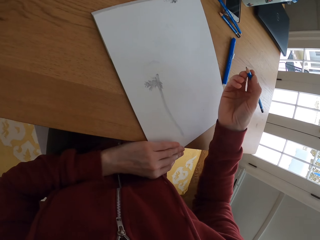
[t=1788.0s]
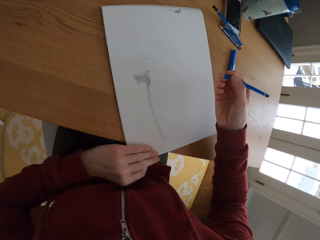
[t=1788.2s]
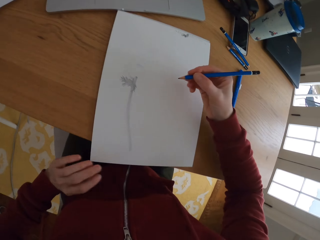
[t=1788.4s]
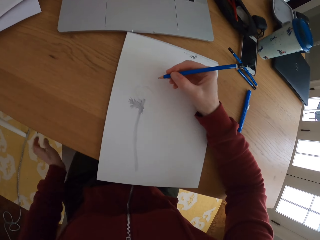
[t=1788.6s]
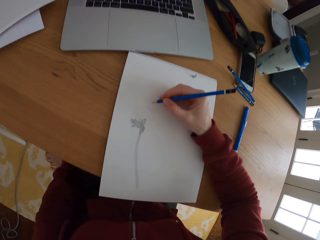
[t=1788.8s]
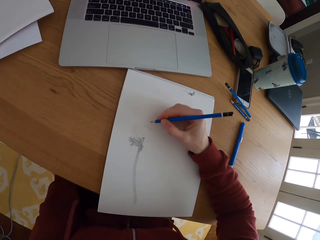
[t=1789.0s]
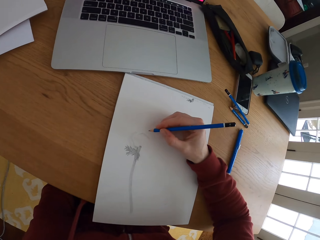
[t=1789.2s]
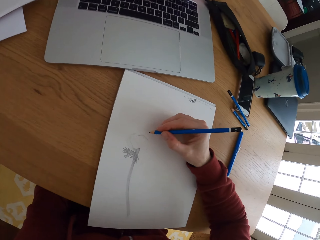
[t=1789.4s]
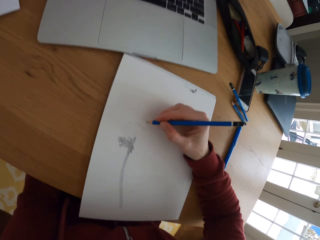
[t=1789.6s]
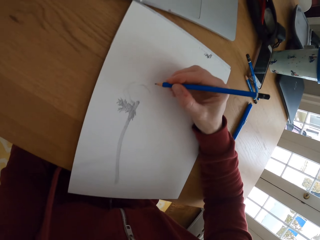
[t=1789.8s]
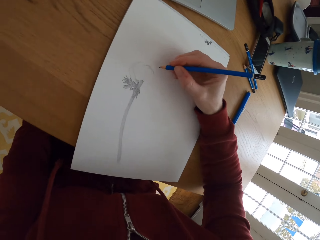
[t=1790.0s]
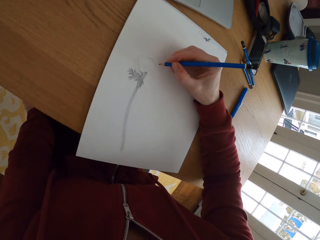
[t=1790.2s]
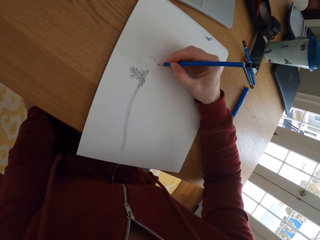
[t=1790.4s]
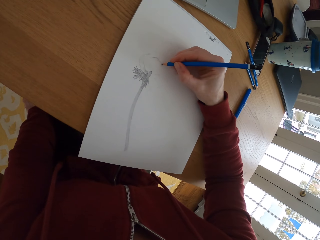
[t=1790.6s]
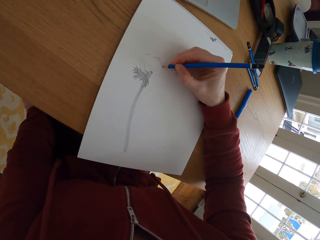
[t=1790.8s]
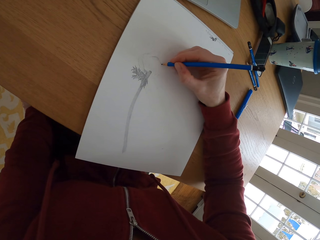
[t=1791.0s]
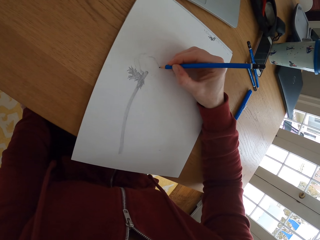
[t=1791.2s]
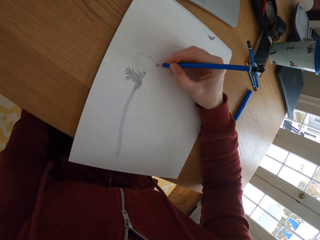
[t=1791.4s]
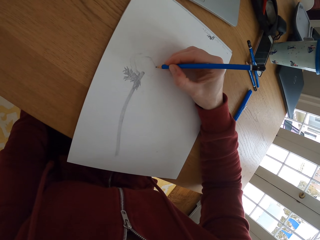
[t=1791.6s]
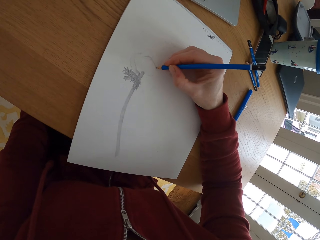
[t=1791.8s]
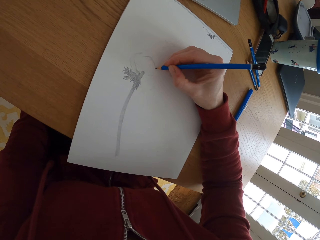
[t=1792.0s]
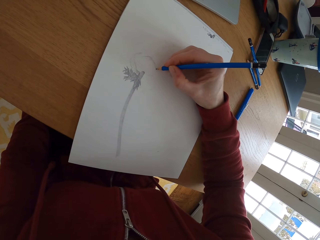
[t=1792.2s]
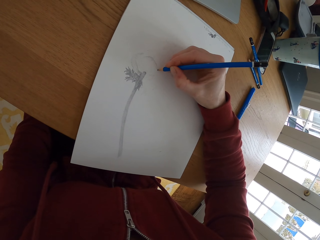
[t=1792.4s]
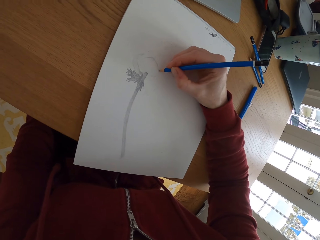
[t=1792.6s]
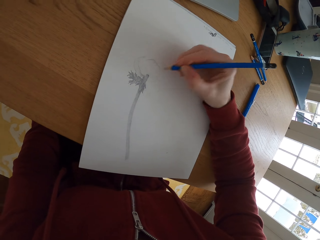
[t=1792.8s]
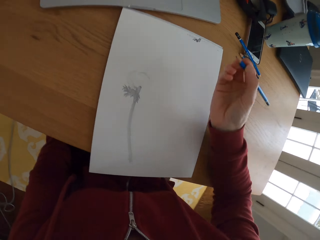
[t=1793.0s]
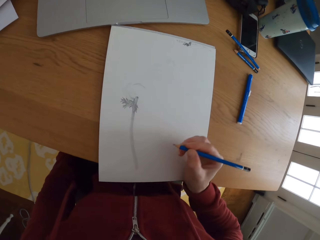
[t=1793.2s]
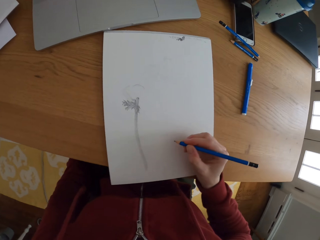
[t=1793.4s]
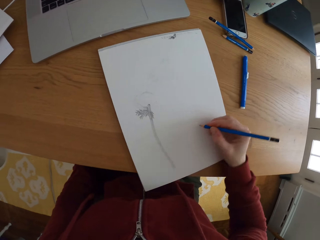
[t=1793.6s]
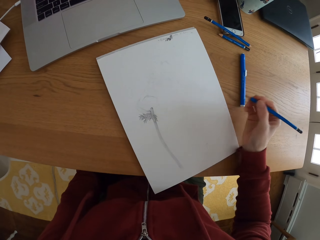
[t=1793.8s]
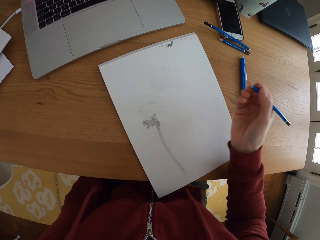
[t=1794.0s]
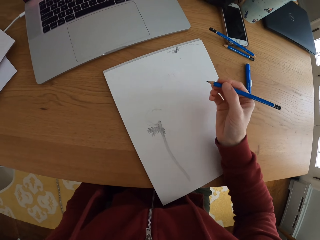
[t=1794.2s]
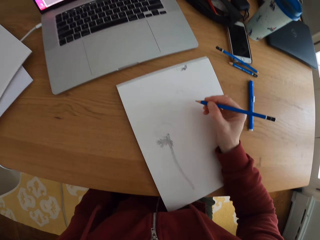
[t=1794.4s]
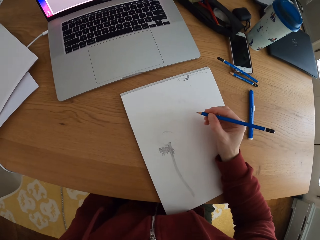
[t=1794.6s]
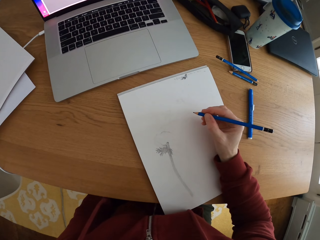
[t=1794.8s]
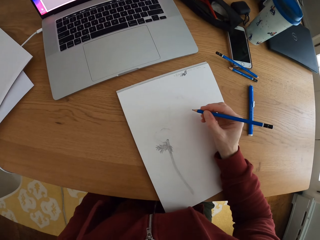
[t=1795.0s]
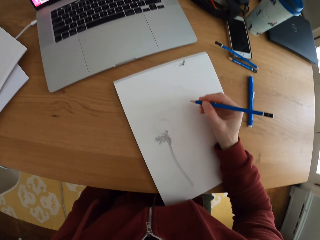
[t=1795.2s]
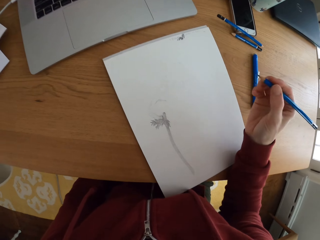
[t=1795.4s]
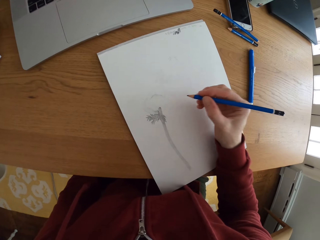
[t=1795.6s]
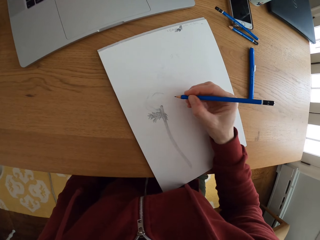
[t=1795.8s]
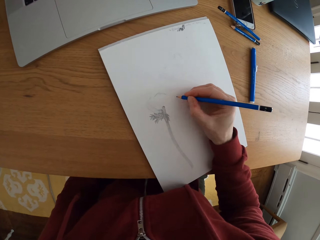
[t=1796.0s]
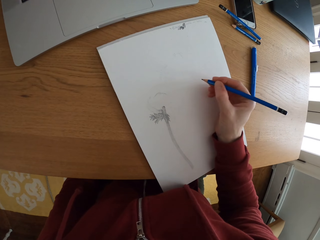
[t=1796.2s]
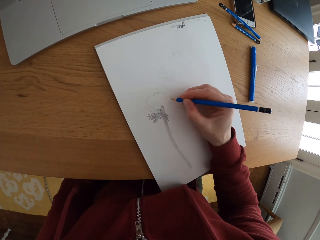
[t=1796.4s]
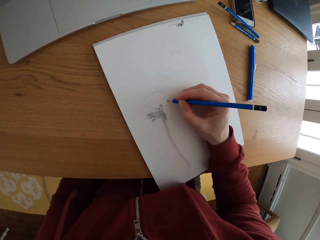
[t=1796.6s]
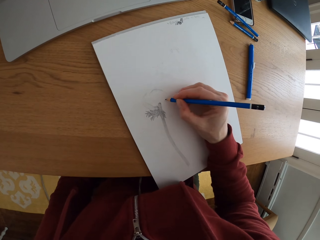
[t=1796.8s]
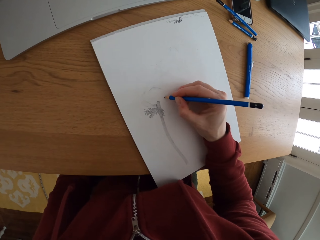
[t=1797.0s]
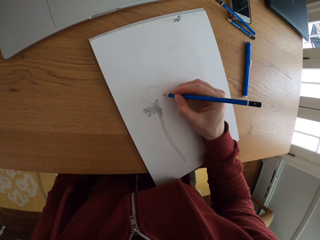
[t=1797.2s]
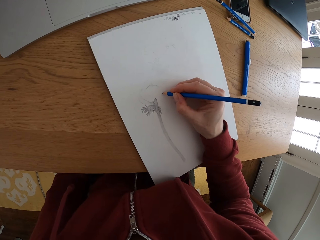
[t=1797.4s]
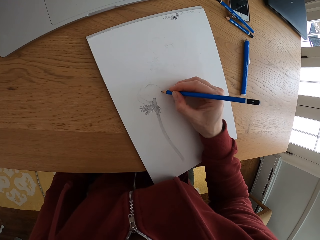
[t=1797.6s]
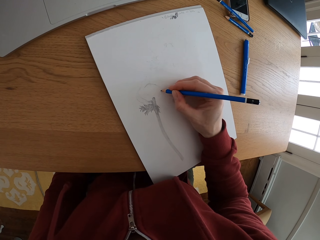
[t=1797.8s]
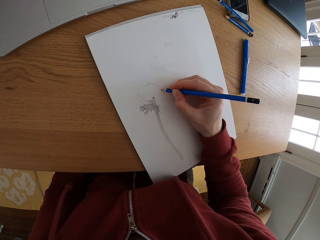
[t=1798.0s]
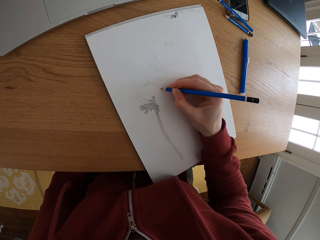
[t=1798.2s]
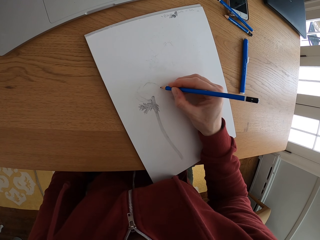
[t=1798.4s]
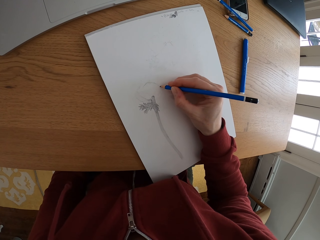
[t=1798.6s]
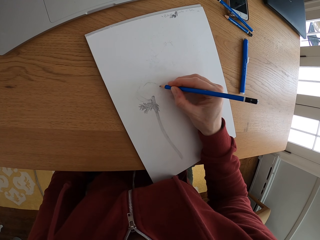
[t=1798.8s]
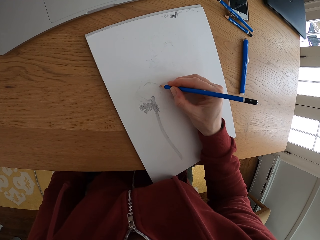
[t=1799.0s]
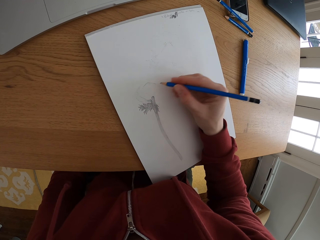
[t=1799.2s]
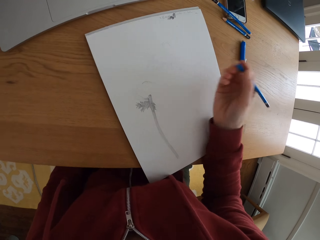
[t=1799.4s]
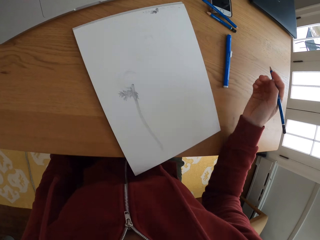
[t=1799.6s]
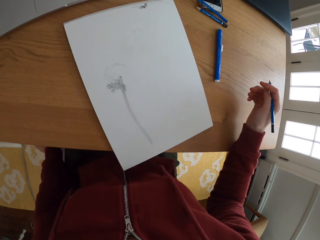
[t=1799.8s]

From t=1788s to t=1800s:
The camera wearer pushes the drawing book aside. They draw the picture on the paper. They move the drawing book. They draw the picture on the paper.

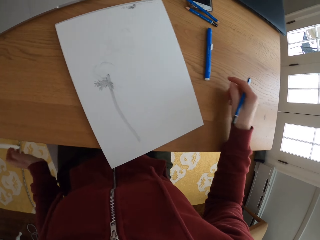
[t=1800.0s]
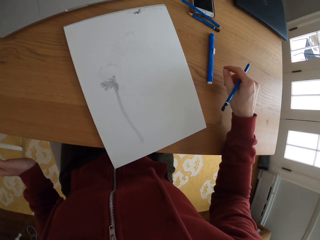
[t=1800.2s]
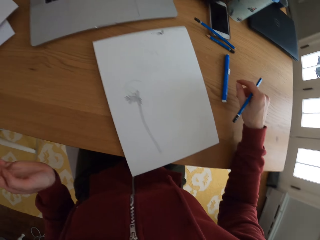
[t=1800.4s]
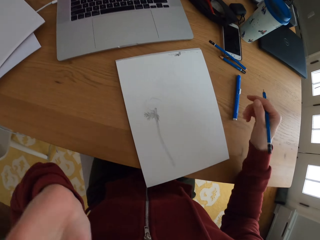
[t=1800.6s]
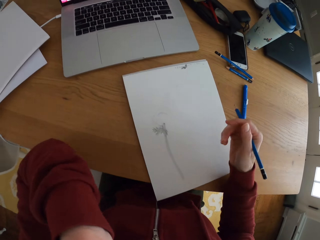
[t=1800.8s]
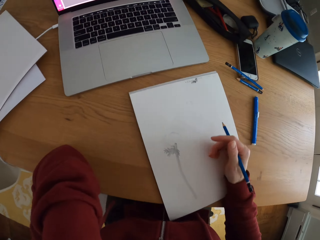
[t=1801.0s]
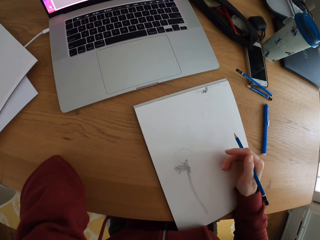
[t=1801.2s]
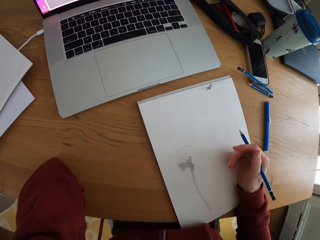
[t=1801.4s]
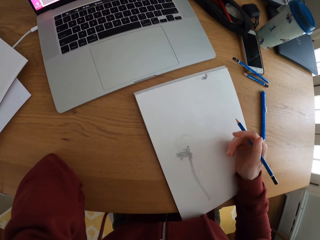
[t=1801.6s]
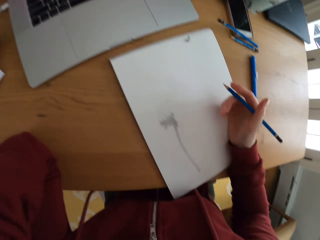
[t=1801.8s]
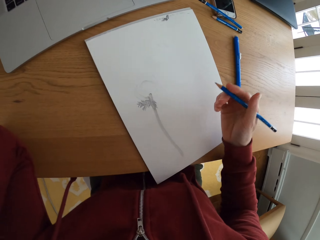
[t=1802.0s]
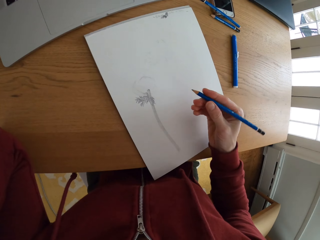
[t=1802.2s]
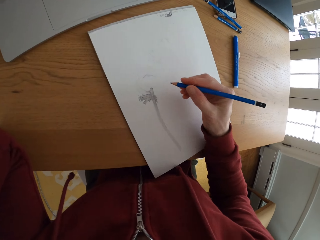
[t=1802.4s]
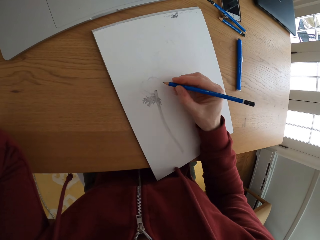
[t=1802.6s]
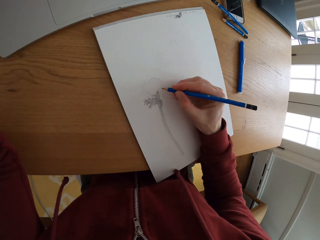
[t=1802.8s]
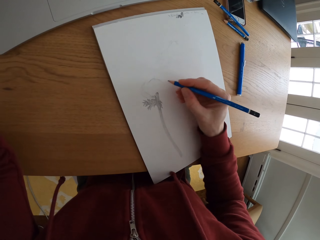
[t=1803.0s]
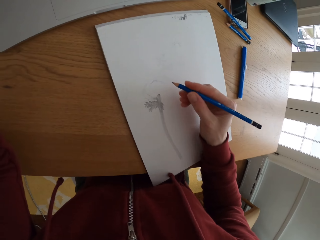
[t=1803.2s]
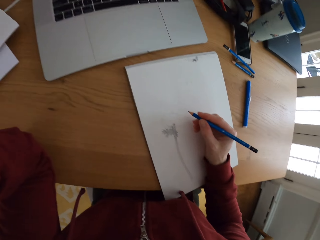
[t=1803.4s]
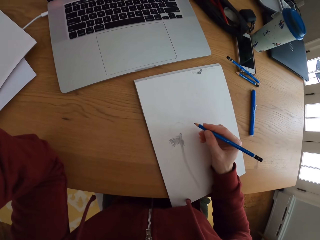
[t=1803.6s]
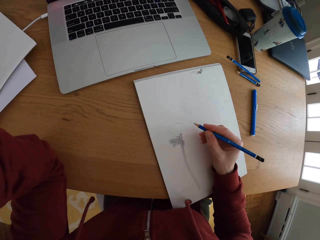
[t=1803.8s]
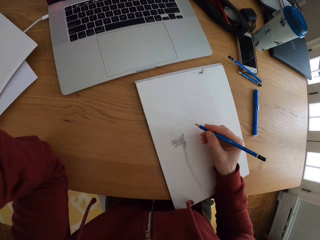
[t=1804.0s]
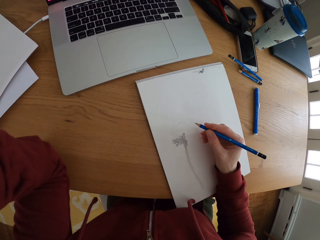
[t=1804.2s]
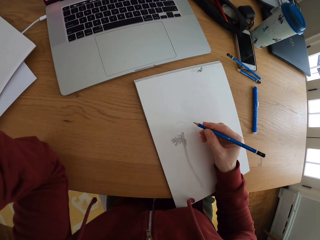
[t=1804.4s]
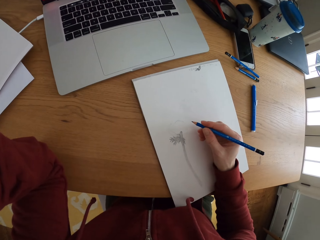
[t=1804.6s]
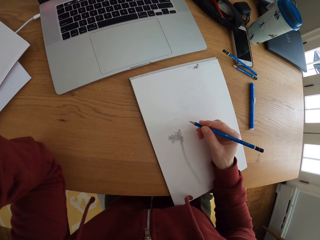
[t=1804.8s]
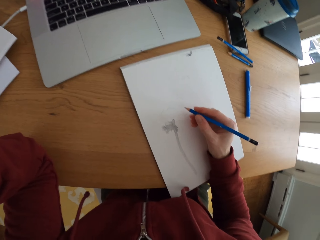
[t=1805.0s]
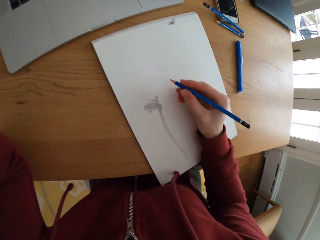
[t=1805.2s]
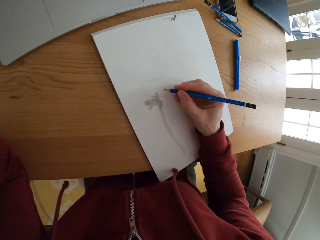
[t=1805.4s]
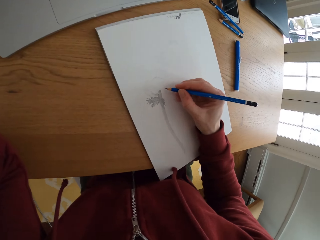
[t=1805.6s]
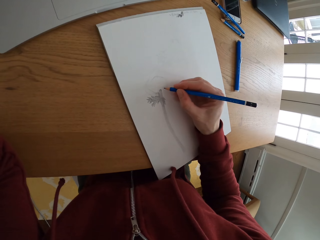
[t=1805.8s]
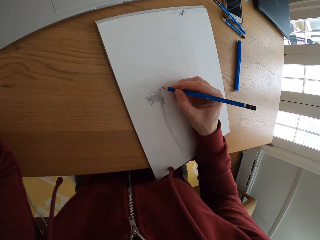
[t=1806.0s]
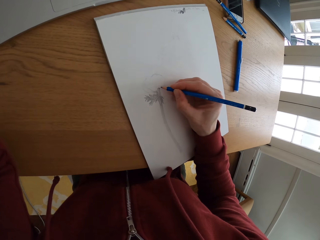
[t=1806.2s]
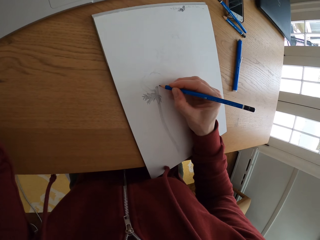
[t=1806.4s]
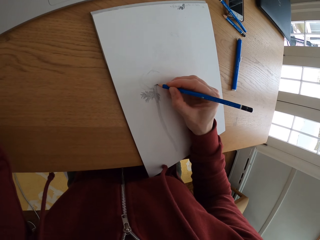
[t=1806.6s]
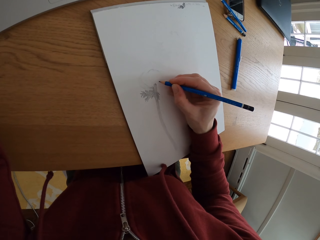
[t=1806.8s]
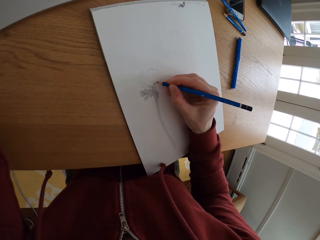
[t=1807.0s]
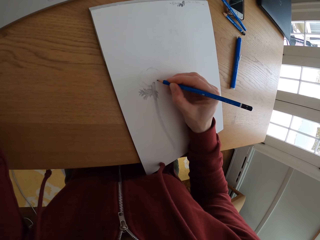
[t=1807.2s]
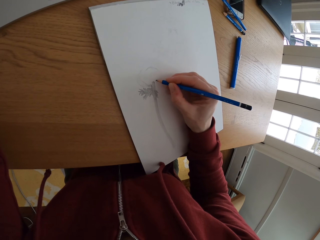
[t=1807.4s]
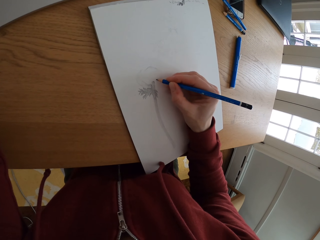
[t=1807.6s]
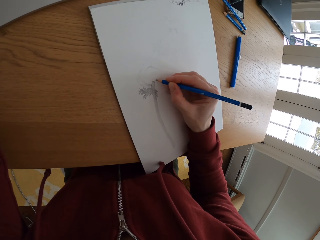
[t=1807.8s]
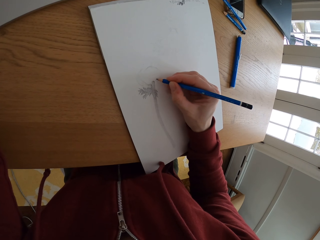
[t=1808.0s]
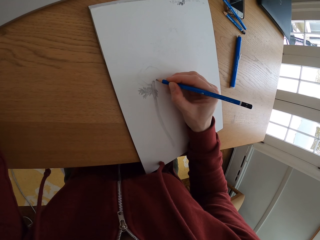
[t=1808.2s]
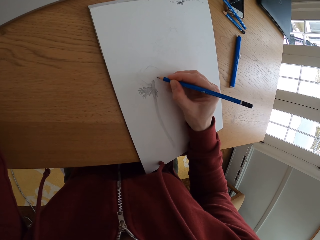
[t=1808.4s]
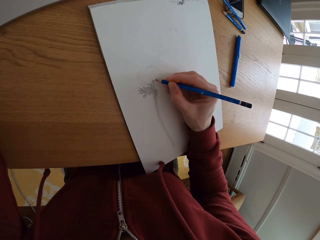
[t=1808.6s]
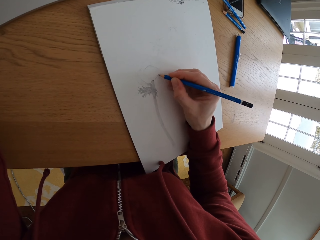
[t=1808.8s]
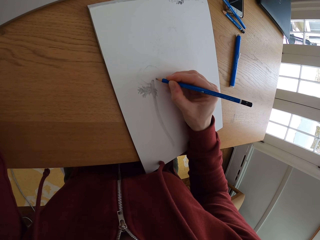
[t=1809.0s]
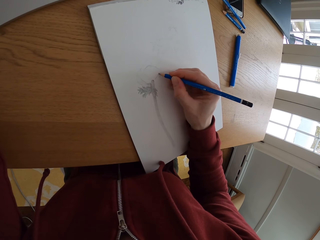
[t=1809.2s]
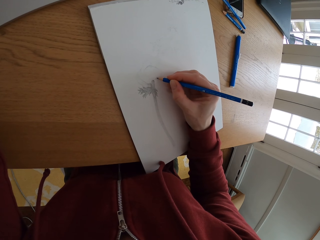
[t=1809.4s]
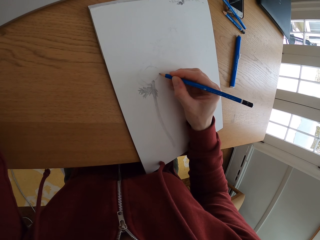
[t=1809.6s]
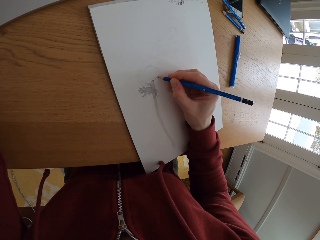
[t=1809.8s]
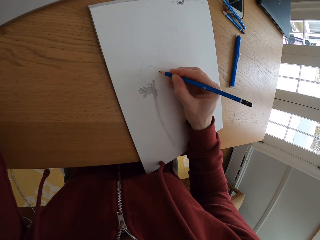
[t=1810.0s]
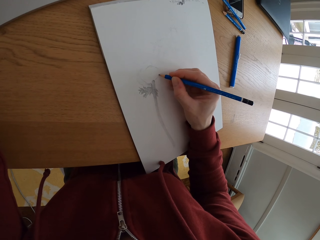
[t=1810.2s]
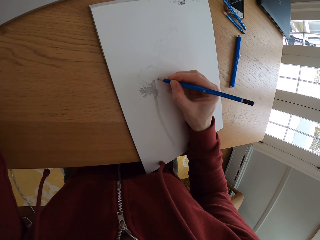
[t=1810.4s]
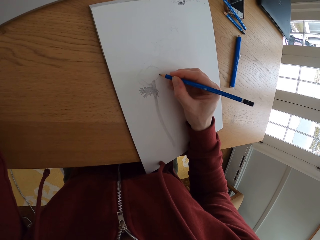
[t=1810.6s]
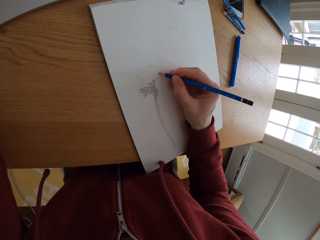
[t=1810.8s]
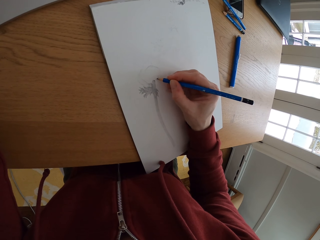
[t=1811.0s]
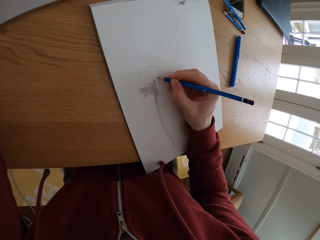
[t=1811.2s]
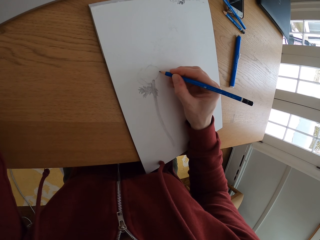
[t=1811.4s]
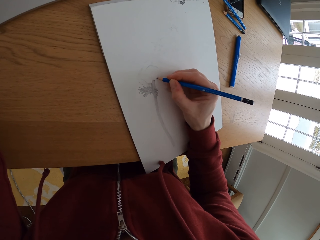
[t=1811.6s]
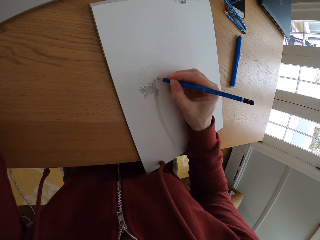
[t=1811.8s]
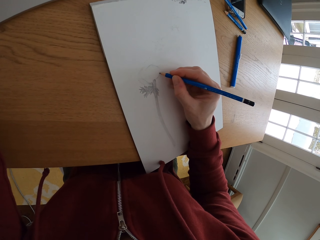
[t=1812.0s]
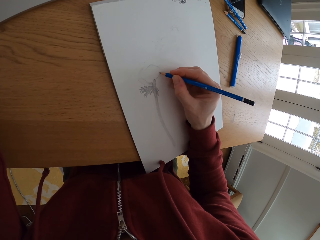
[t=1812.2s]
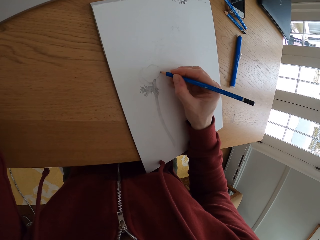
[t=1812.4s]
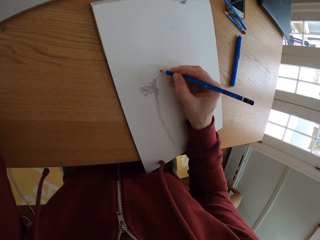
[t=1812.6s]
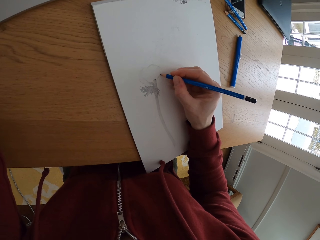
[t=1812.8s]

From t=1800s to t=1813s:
The camera wearer touches her face. She looks at the picture on the laptop screen. She draws the picture on the paper.
